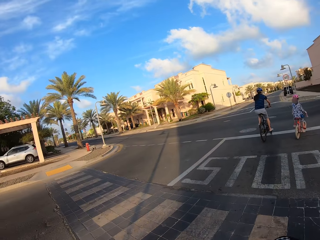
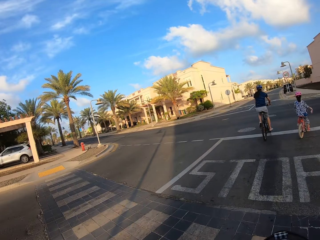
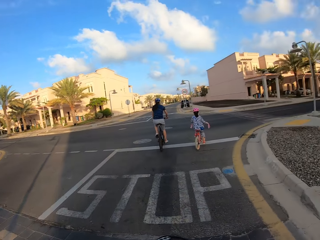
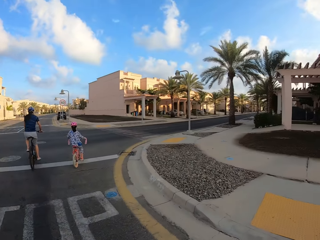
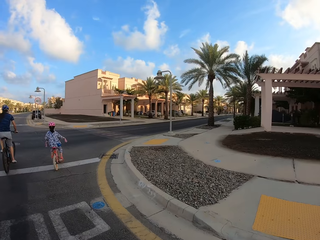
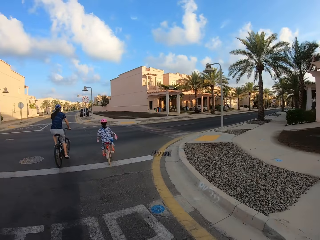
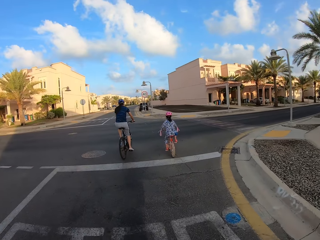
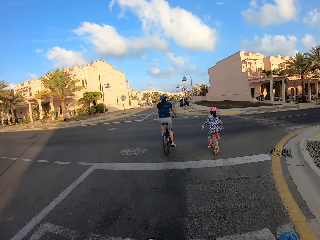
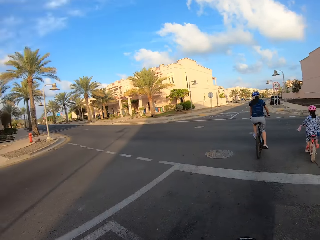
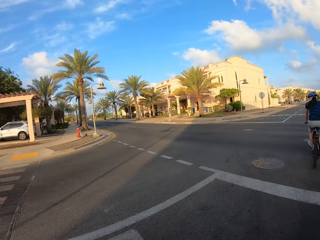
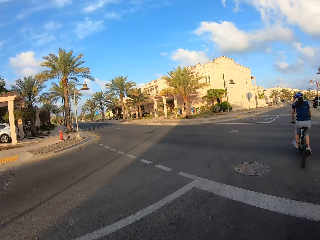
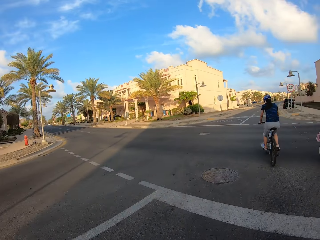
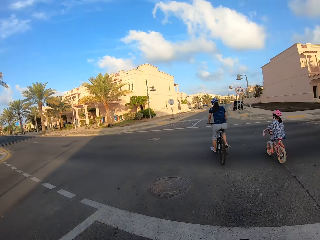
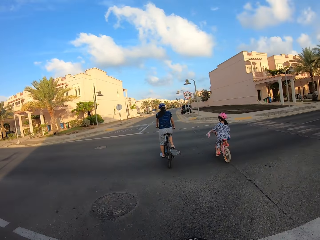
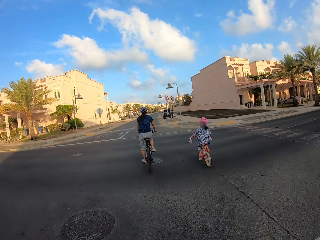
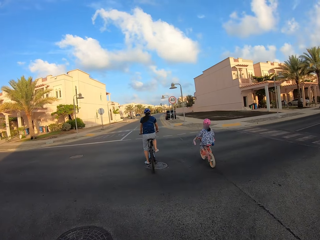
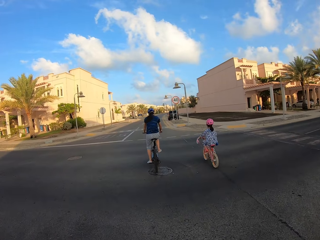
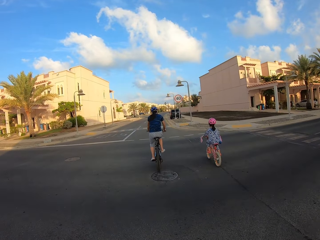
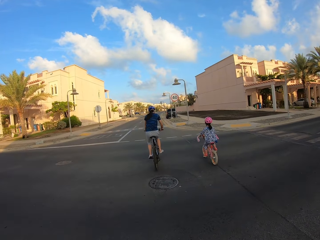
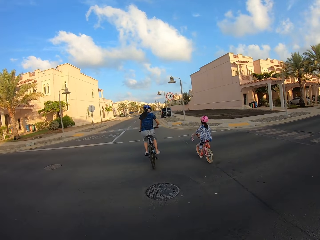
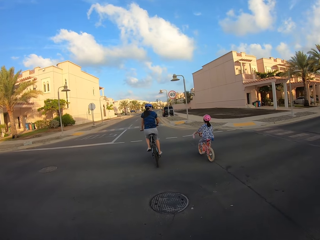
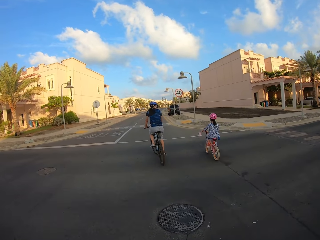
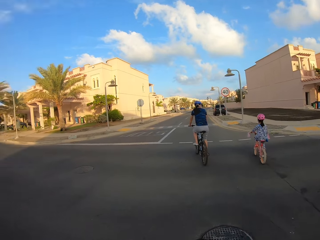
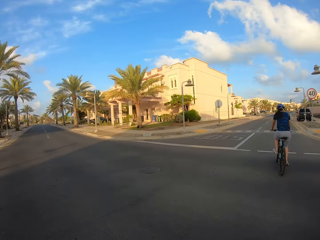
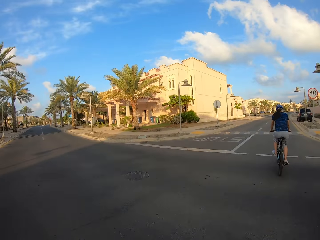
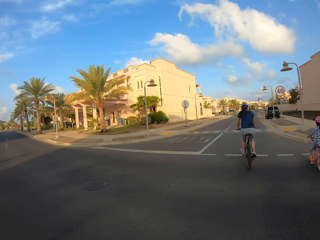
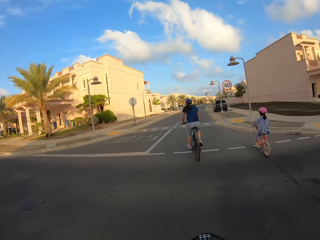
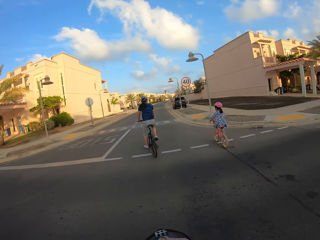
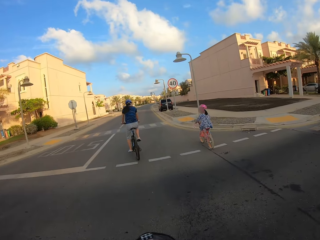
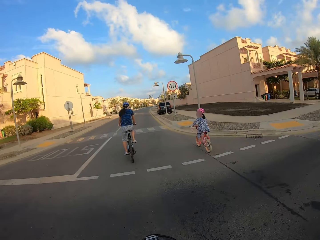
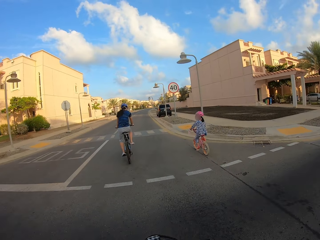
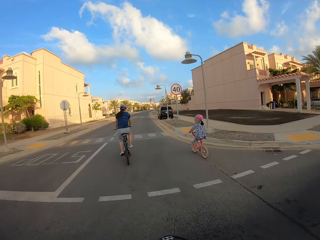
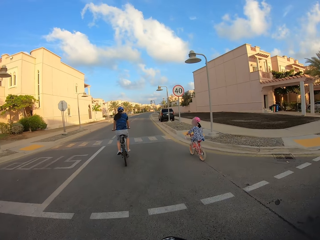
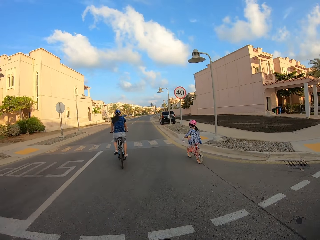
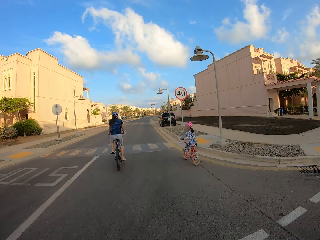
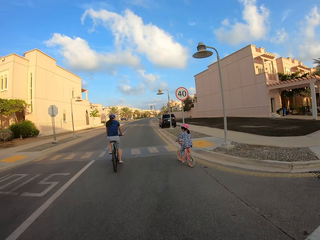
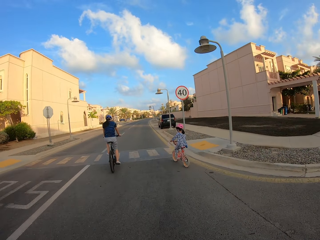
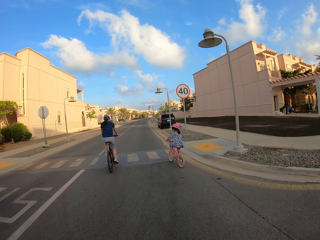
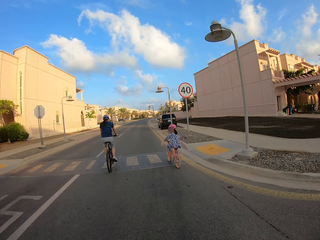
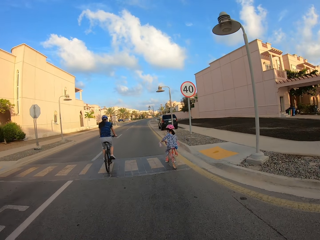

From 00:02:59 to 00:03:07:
A girl starts to cycle. A woman starts to cycle. The camera wearer looks around. They, a person and another person cycle on the road.

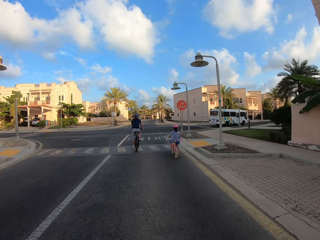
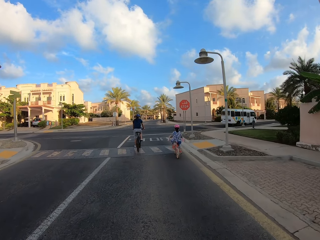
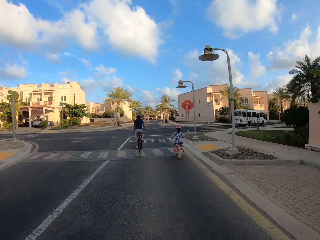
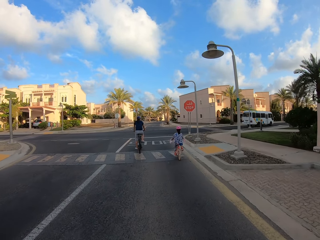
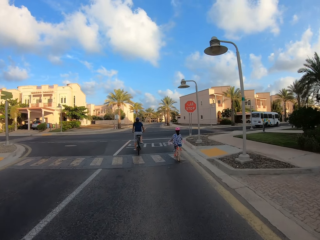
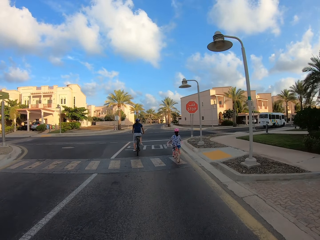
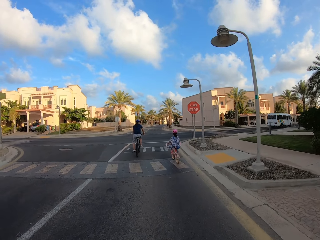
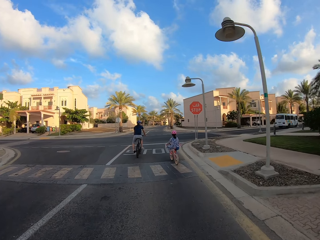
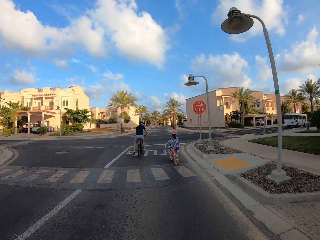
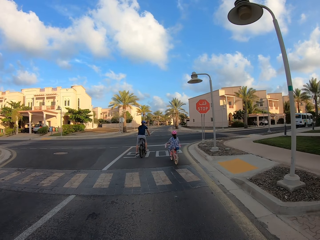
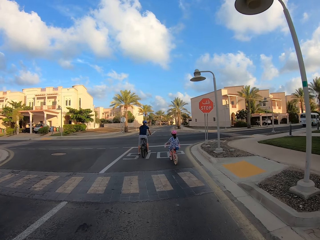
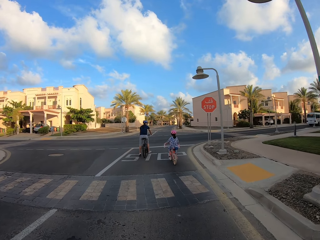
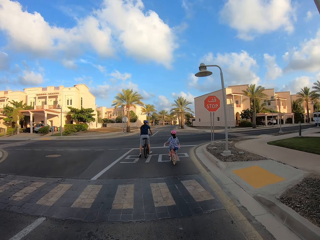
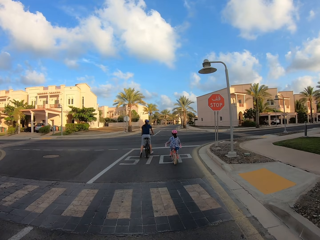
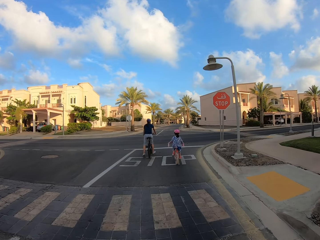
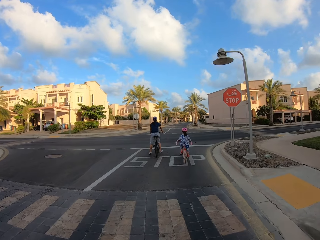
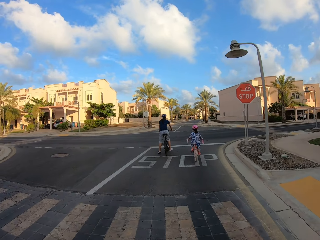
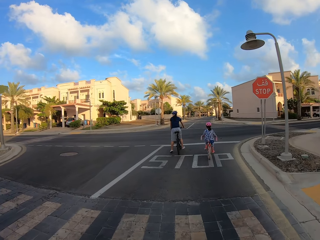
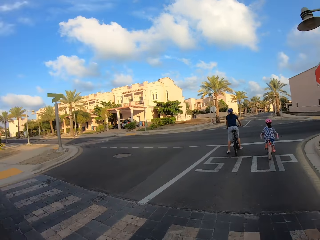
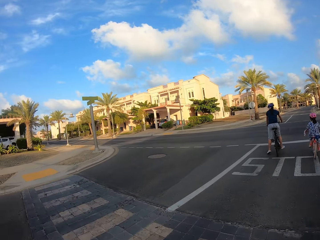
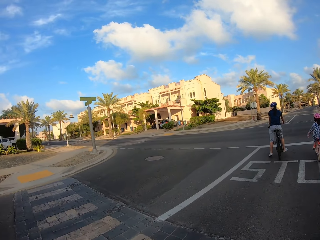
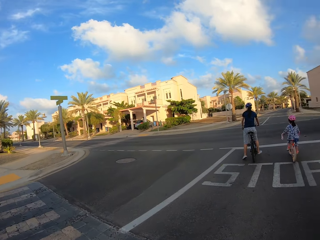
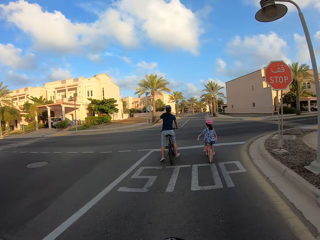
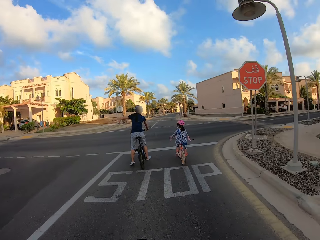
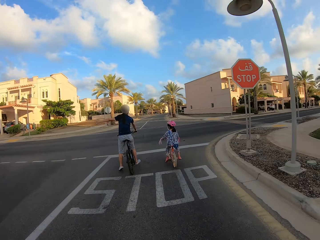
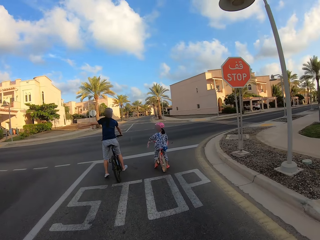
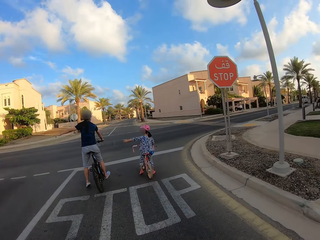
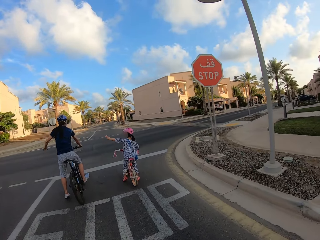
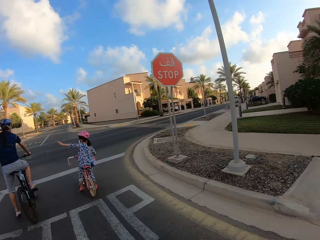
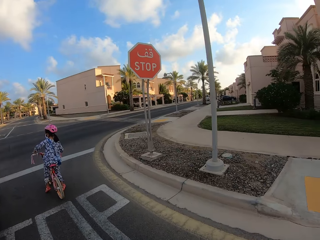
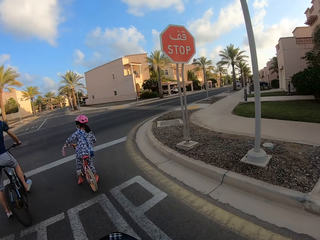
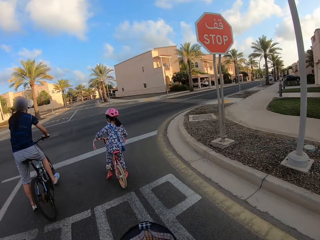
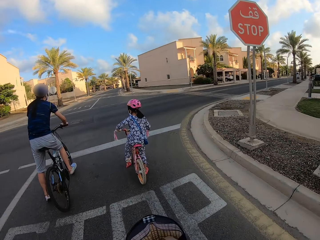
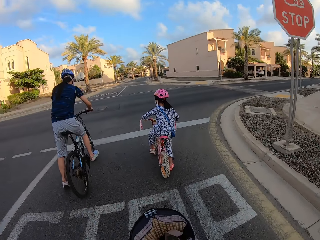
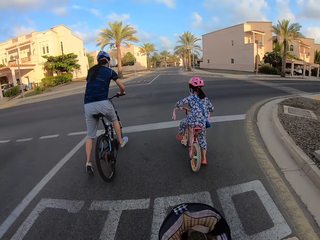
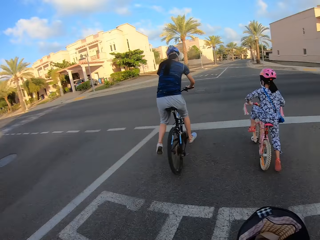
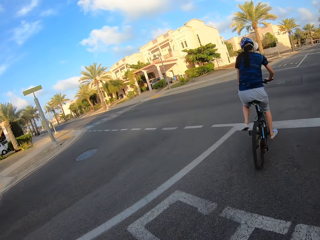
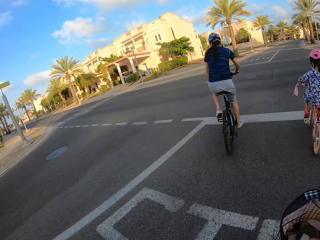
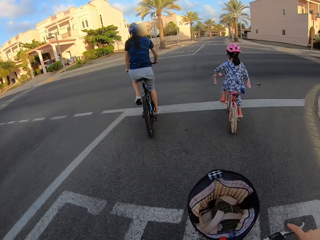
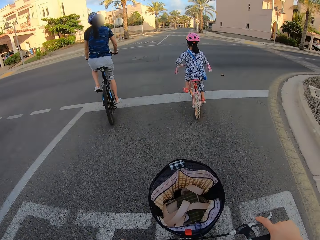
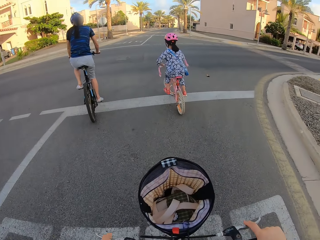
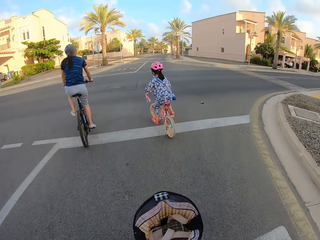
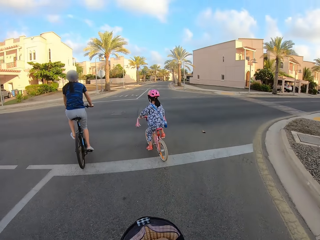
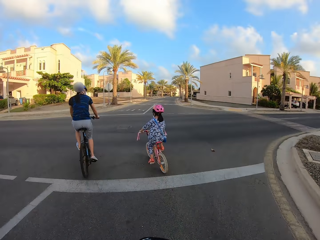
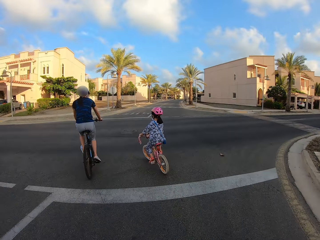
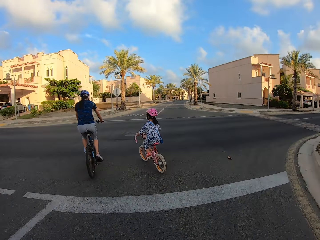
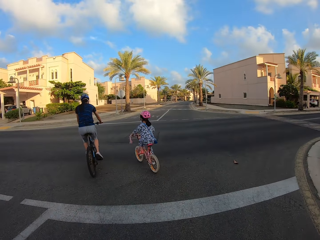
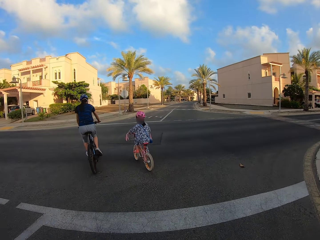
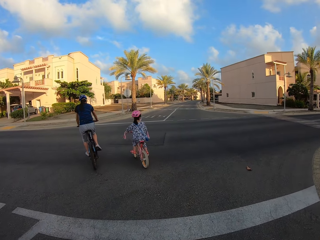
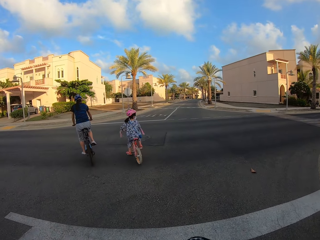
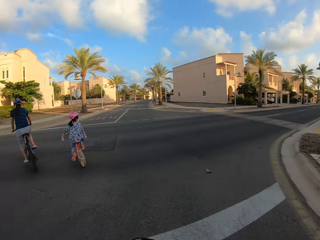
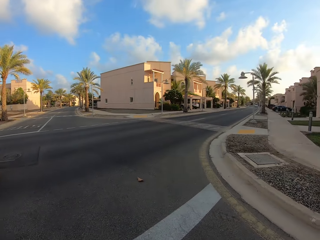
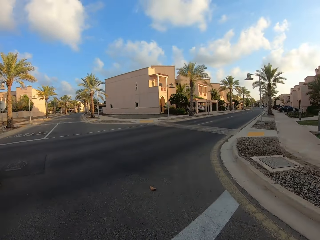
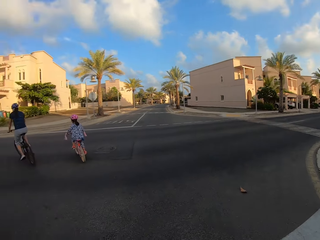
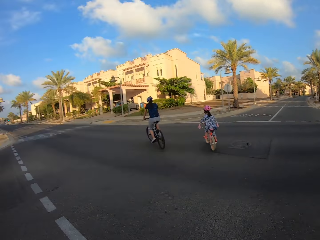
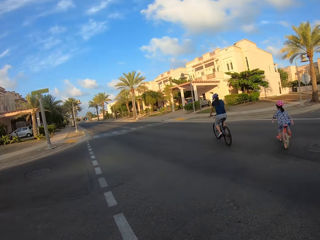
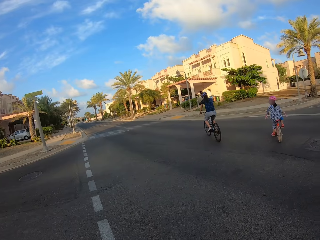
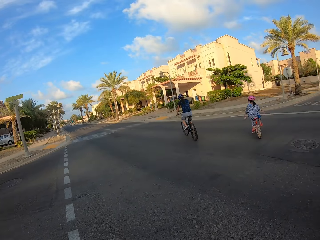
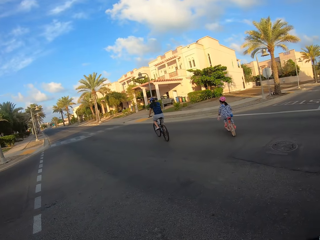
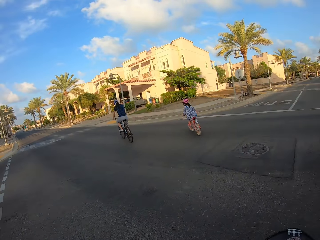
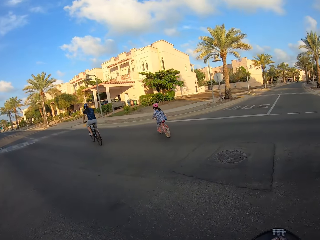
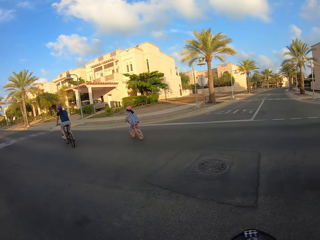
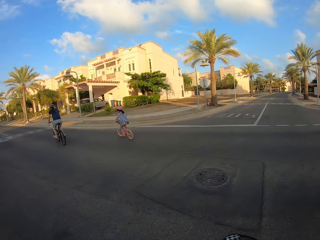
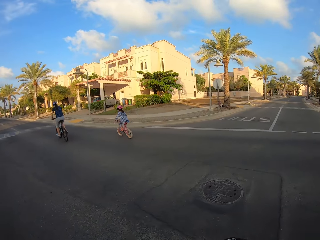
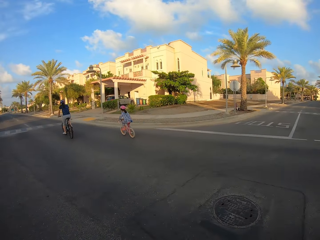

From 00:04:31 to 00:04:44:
A woman stops at a stop sign. The camera wearer looks around. A girl stops at a stop sign. The woman points to the left. The girl points to the left. The camera wearer stops at a stop sign. The camera wearer, the girl and the woman cycle on the road.
